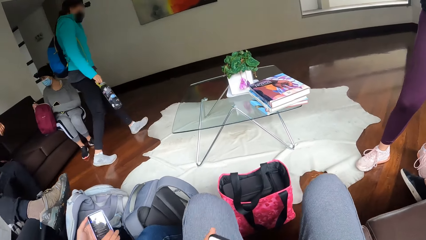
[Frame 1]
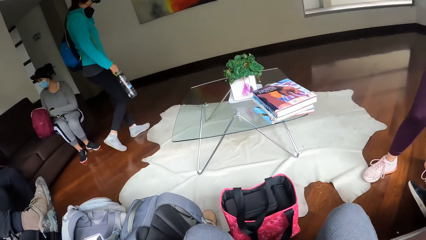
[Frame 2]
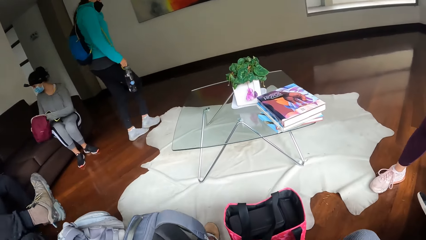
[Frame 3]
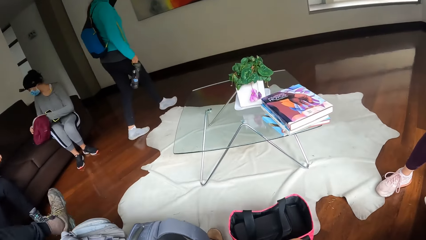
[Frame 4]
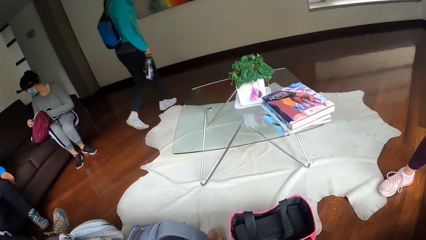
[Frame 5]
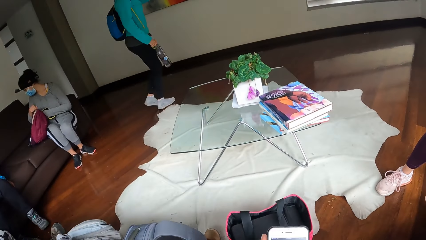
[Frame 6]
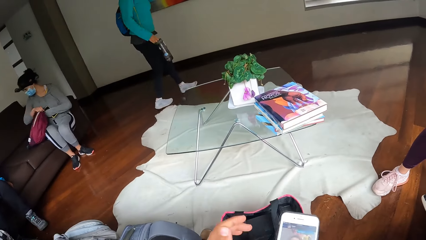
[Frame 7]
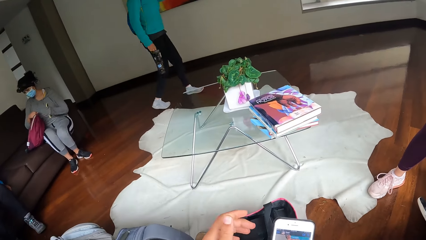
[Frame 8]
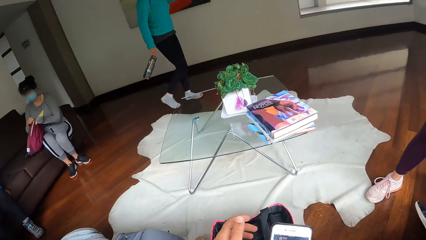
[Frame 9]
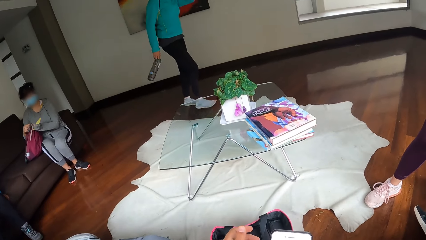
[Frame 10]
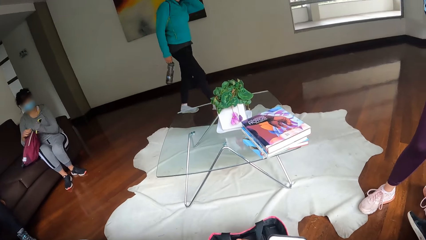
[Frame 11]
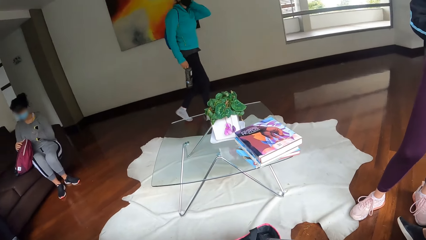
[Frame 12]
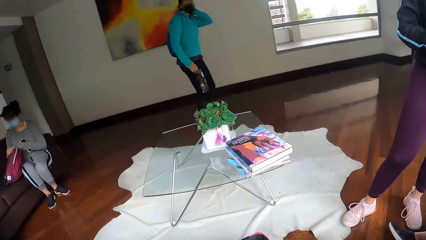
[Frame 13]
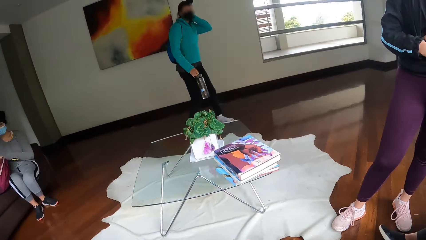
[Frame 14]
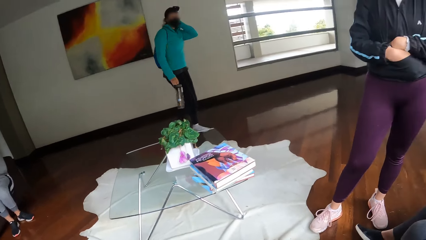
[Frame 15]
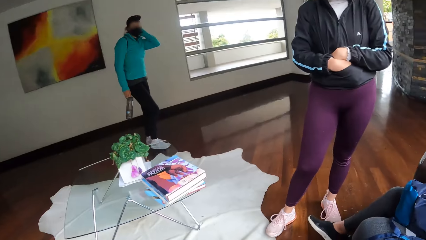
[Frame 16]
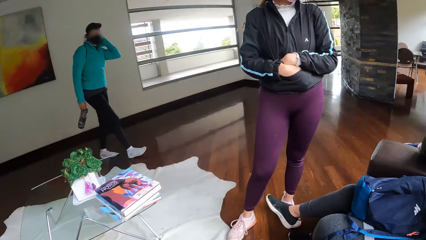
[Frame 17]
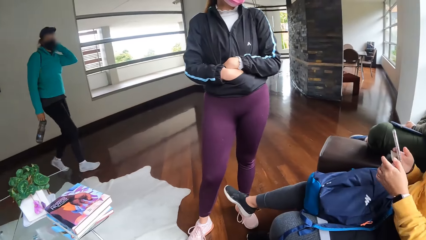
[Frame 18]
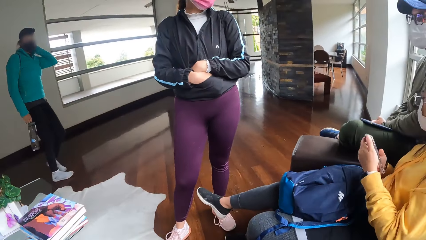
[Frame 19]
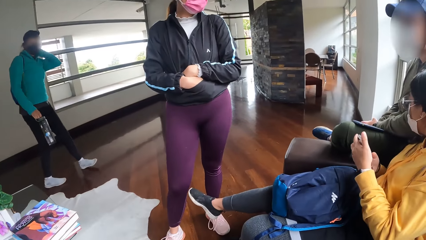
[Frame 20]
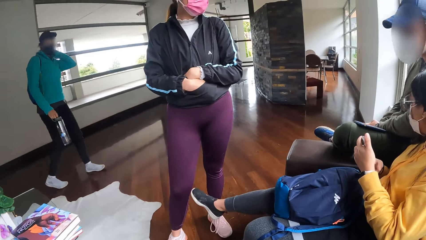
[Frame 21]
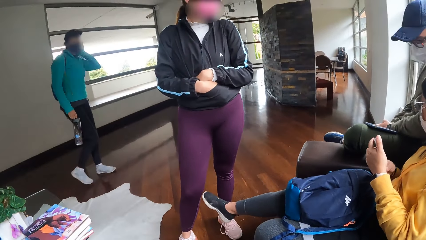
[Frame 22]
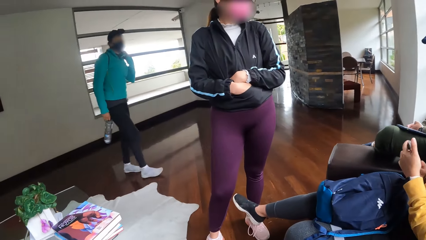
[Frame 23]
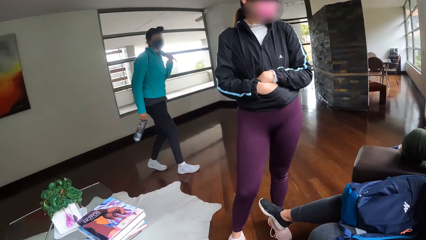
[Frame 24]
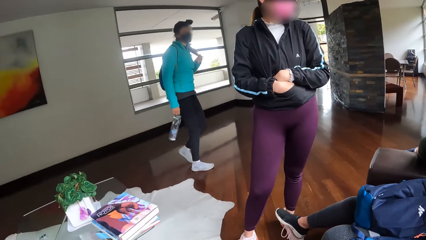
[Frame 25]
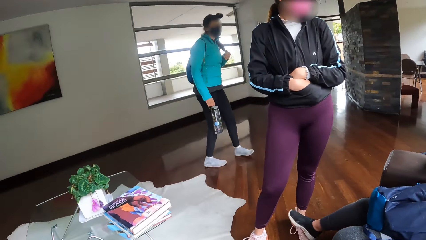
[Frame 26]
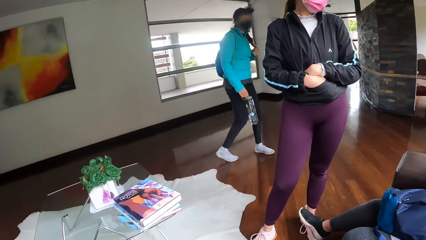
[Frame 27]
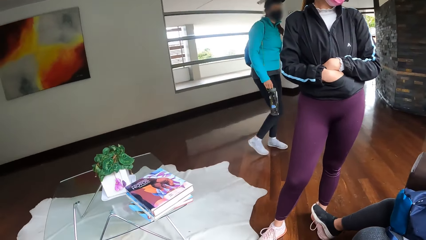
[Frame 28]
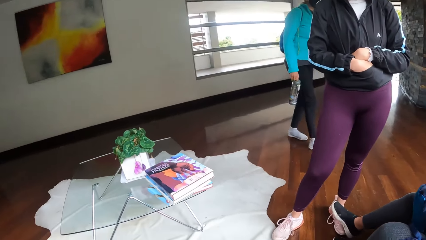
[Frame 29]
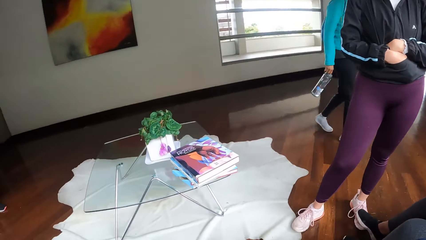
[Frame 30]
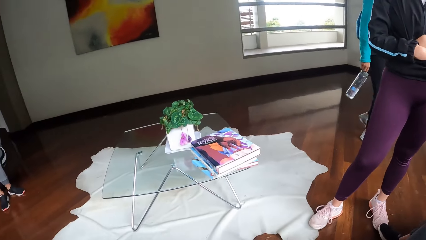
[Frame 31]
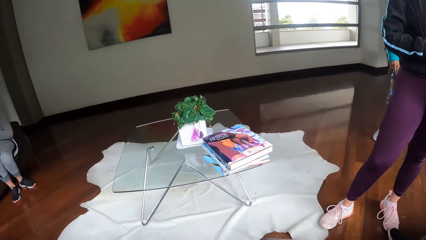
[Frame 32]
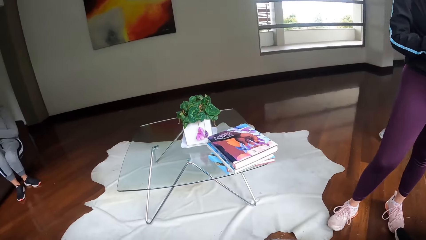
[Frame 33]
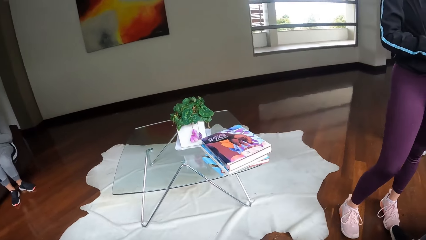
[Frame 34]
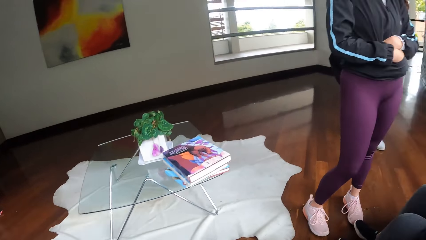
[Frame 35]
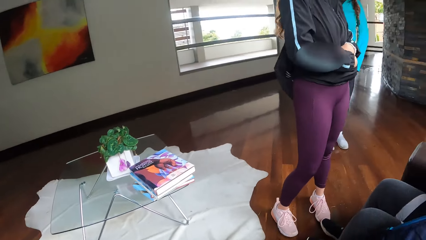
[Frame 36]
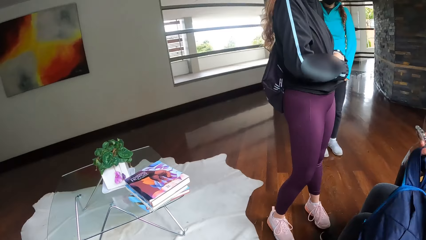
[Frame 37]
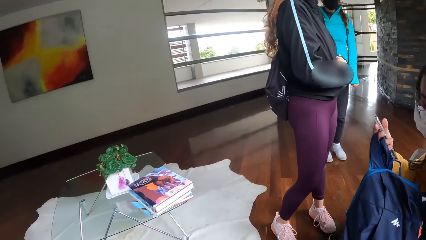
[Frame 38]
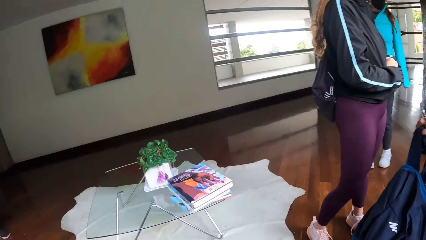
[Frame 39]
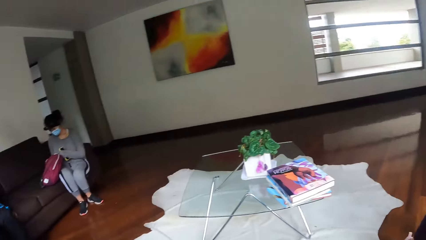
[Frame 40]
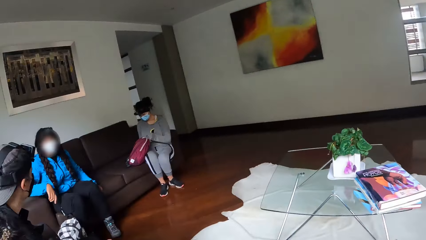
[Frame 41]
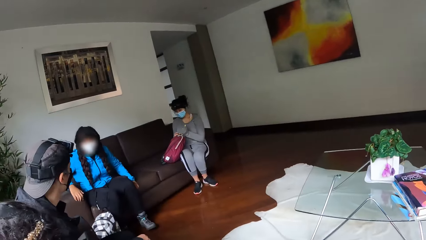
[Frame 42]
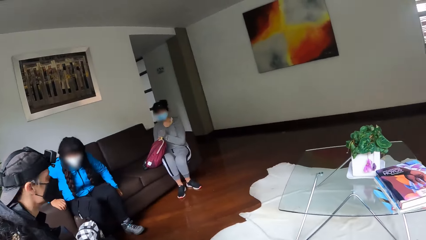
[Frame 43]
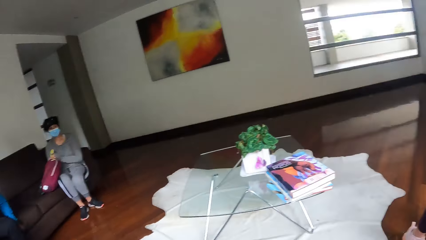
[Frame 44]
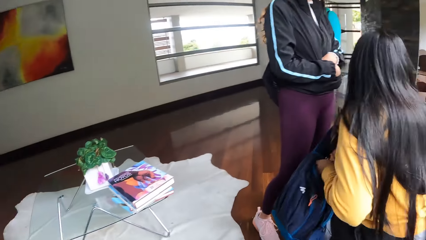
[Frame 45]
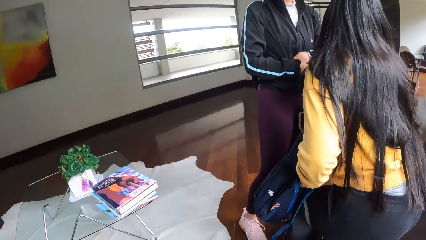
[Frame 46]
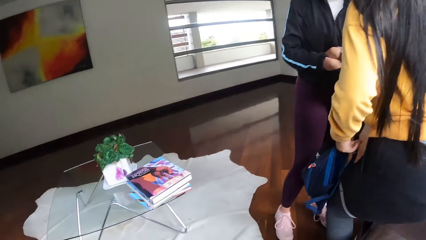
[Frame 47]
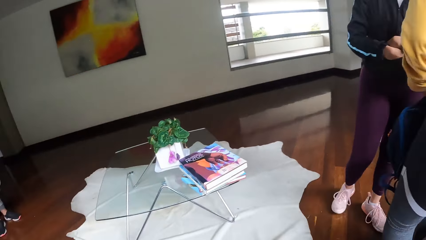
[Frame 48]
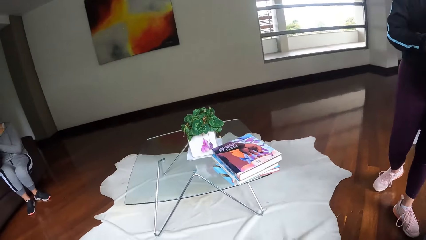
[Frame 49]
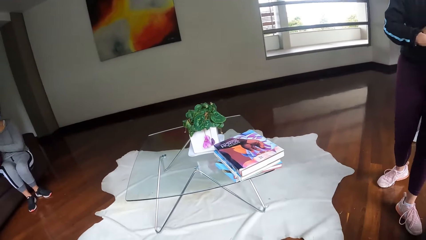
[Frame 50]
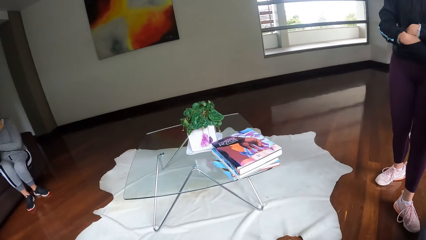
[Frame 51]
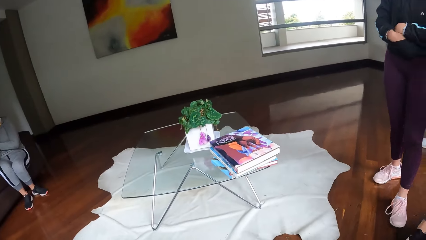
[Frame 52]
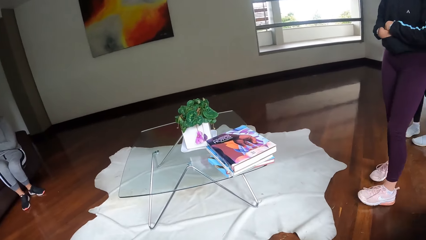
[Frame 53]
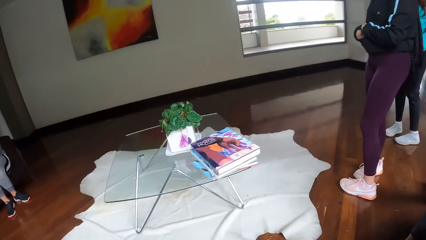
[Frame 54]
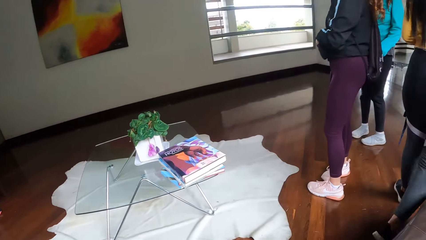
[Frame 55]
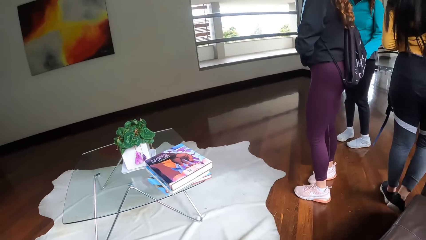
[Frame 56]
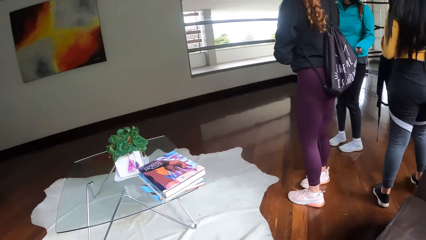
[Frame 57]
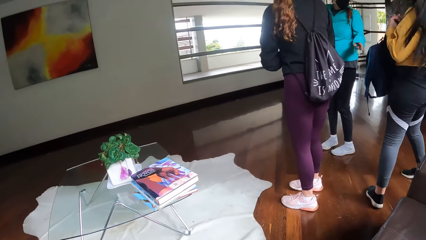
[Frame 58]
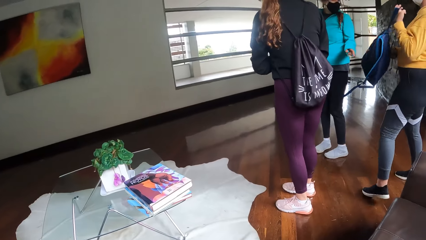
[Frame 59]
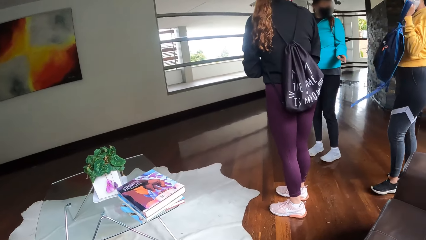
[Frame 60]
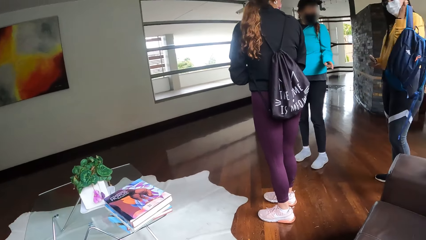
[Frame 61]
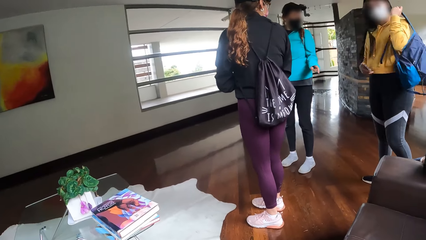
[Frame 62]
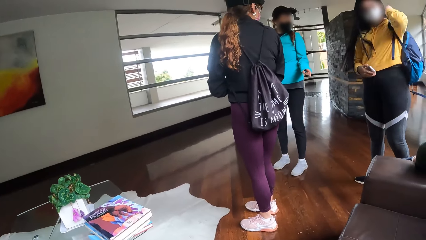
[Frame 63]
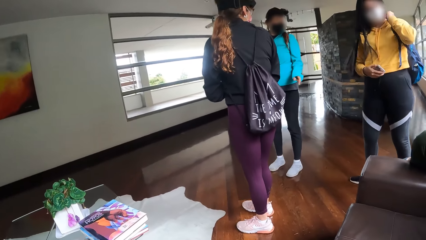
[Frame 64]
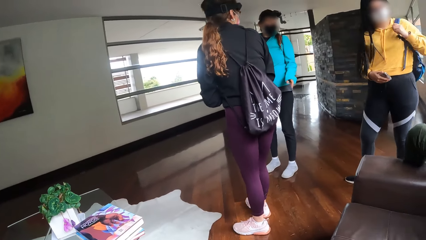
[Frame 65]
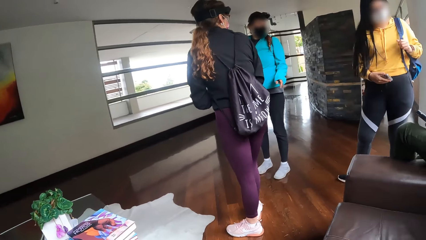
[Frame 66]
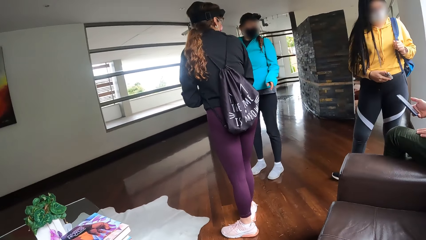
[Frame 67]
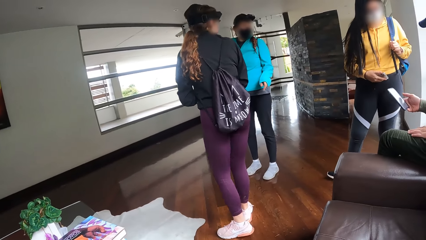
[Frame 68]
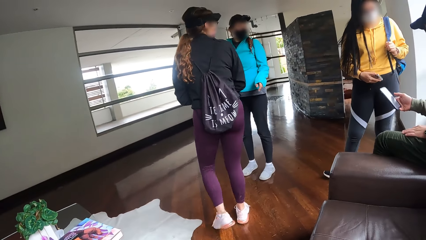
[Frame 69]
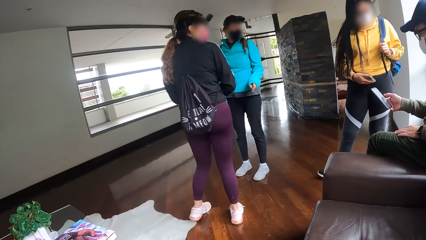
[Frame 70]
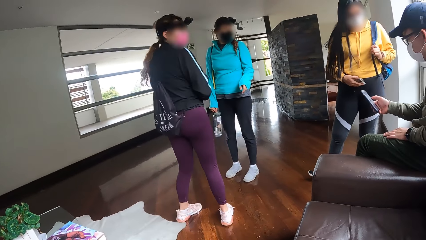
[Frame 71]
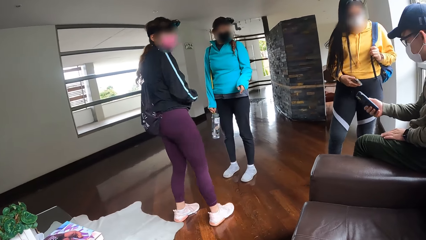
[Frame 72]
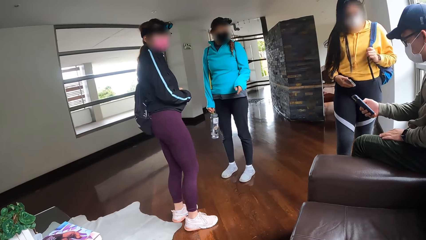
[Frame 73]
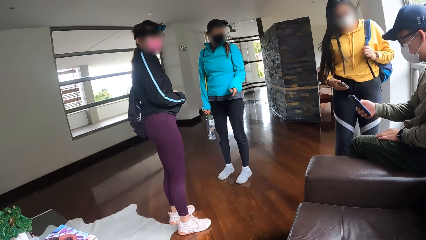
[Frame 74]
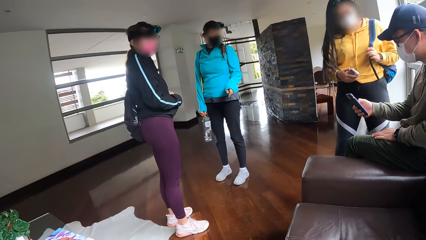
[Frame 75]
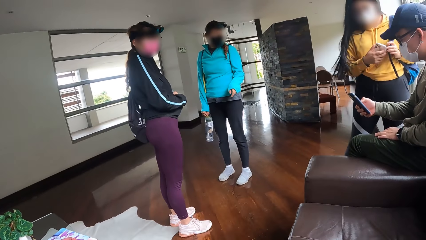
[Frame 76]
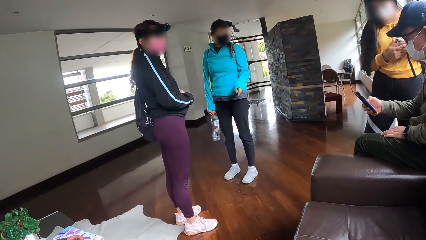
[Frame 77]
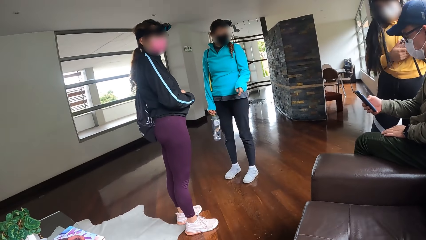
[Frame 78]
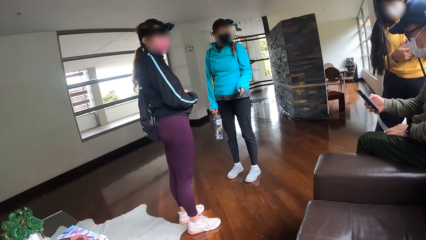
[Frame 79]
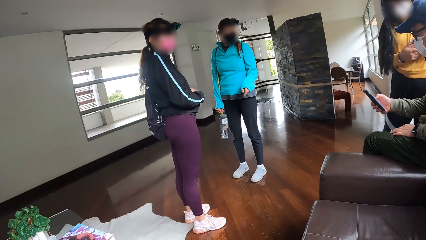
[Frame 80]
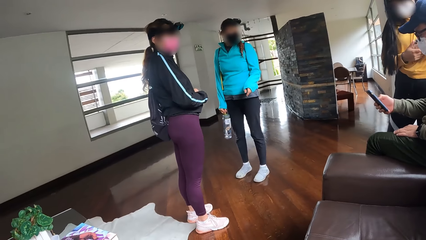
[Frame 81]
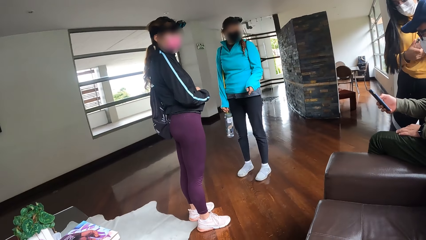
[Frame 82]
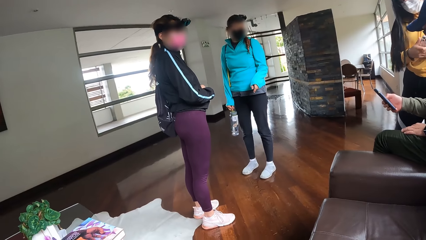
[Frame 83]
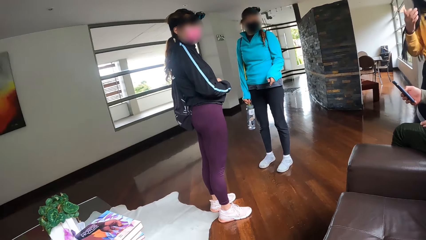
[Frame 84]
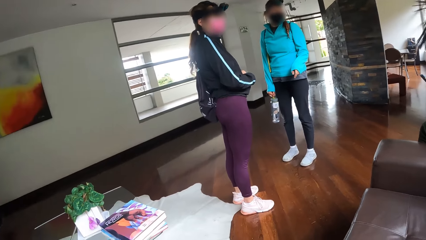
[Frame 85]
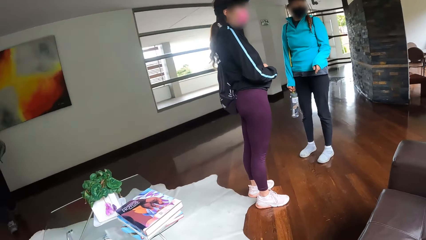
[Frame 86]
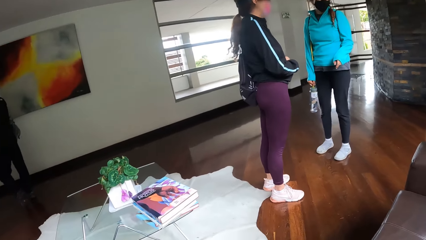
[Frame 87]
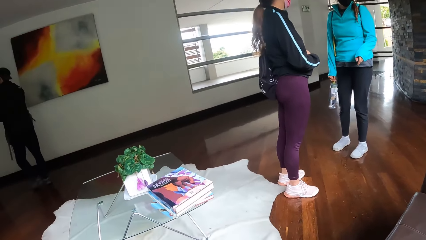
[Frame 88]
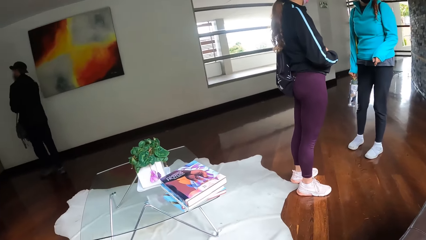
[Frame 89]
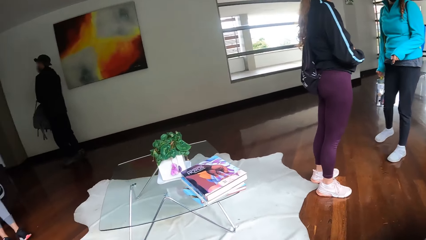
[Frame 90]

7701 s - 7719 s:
A woman walks to a man. The camera wearer operates the phone. Another woman puts her hands in her shirt pocket. The camera wearer looks around the house. Another man holds a mobile phone with his right hand. A third woman holds the mobile phone and a bag with her right hand. The third woman stands up. The third woman wears the bag on her back with her left hand. The second man operates the mobile phone with his right hand.
